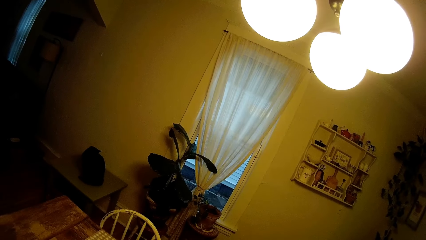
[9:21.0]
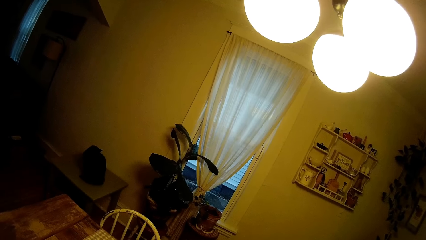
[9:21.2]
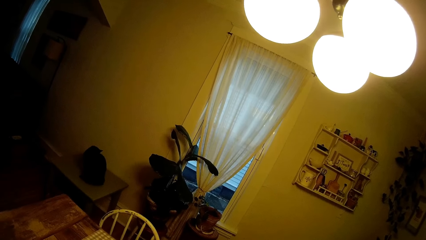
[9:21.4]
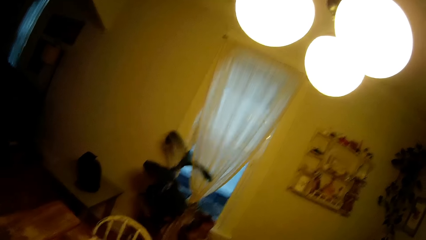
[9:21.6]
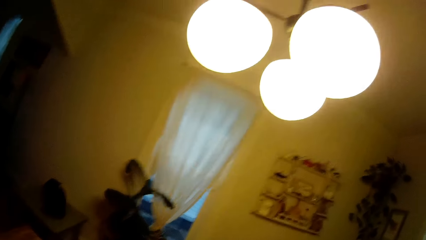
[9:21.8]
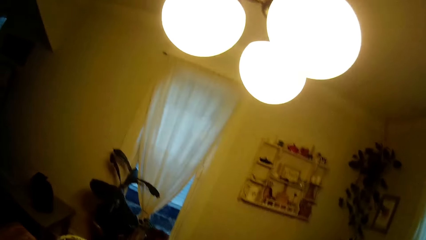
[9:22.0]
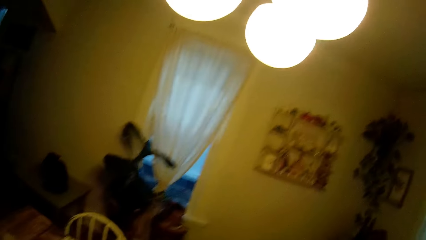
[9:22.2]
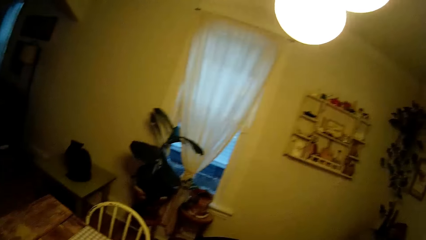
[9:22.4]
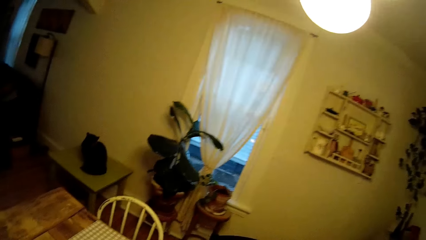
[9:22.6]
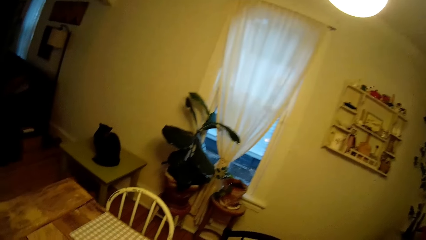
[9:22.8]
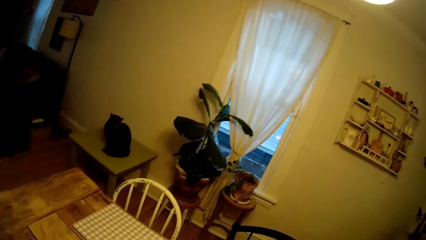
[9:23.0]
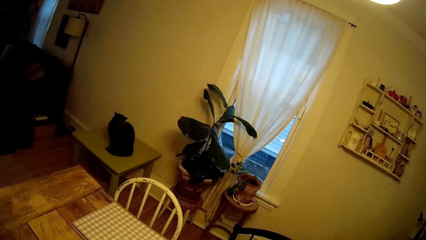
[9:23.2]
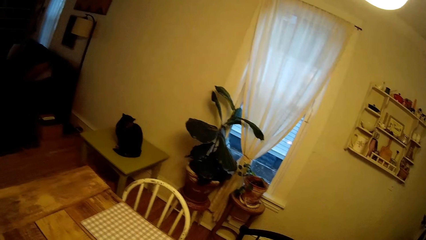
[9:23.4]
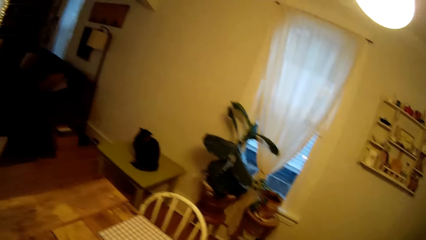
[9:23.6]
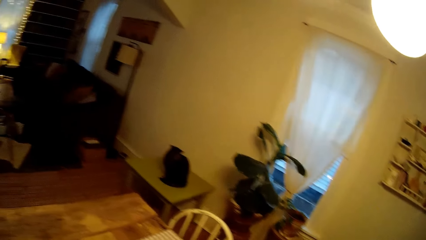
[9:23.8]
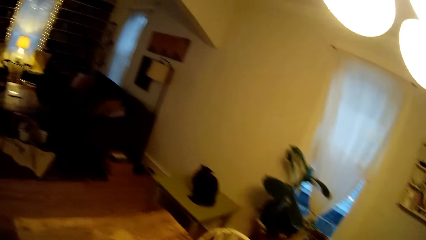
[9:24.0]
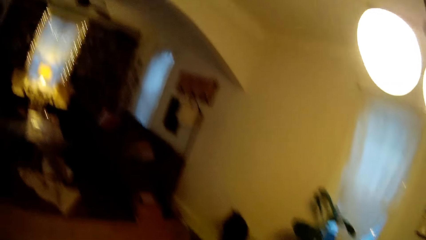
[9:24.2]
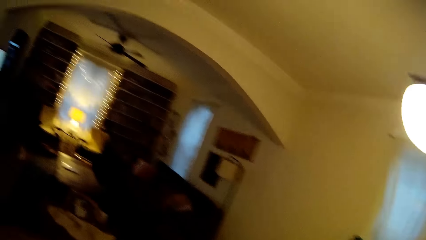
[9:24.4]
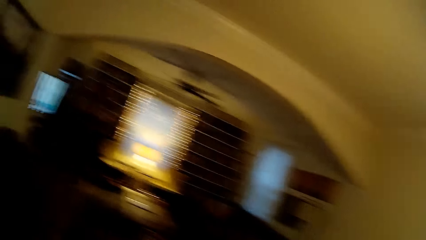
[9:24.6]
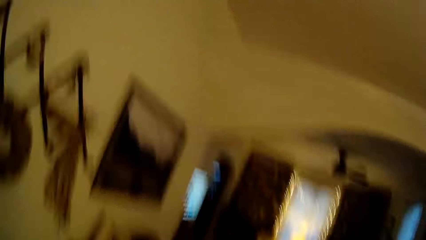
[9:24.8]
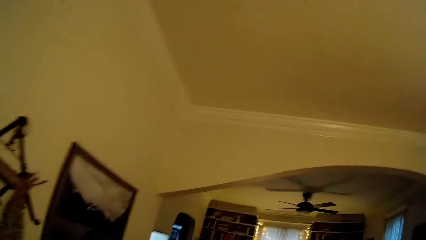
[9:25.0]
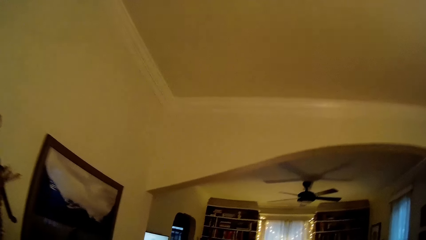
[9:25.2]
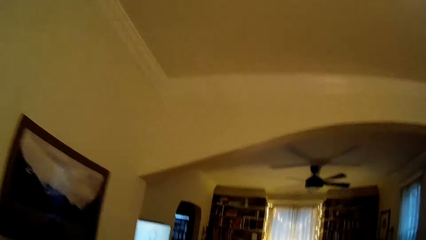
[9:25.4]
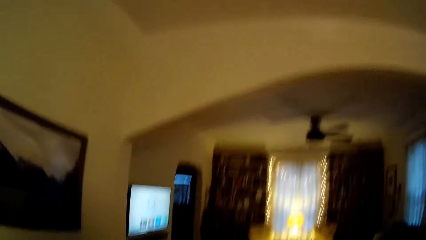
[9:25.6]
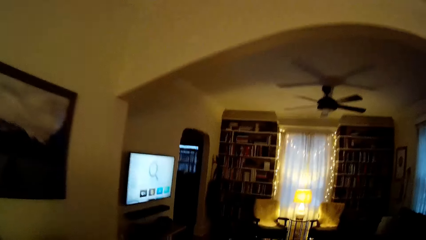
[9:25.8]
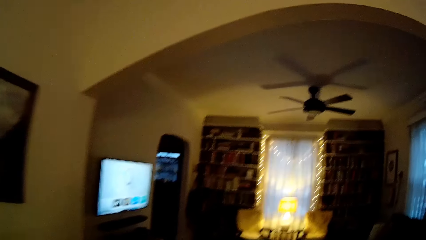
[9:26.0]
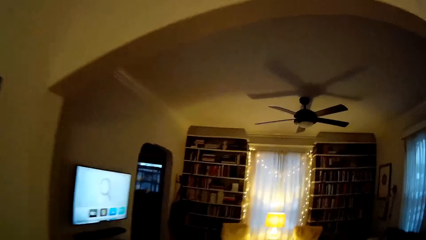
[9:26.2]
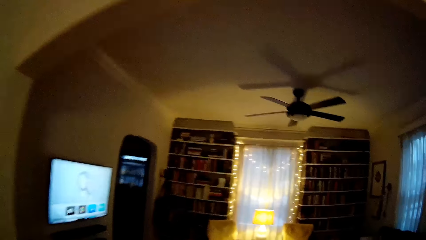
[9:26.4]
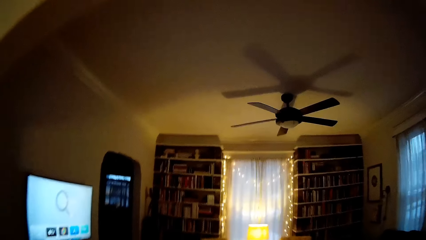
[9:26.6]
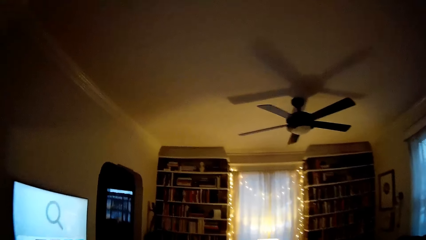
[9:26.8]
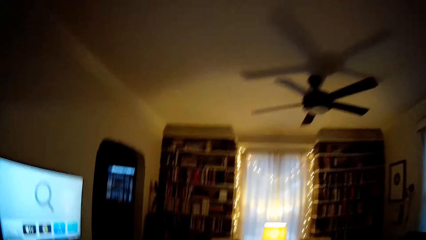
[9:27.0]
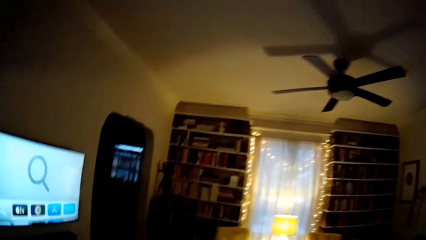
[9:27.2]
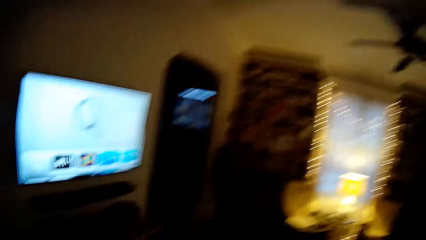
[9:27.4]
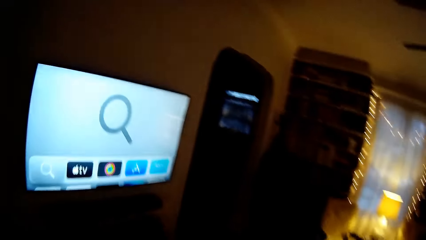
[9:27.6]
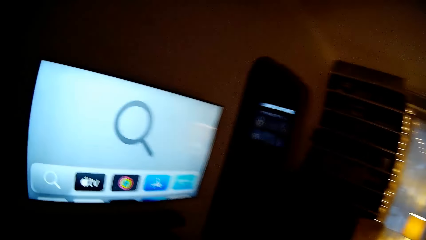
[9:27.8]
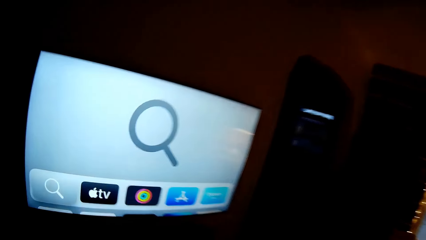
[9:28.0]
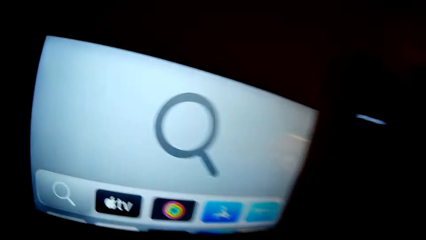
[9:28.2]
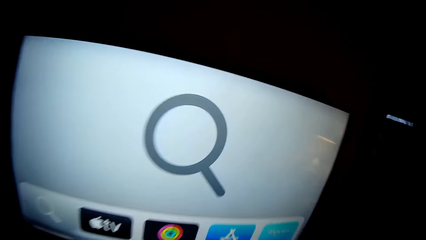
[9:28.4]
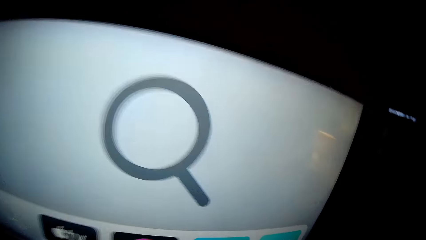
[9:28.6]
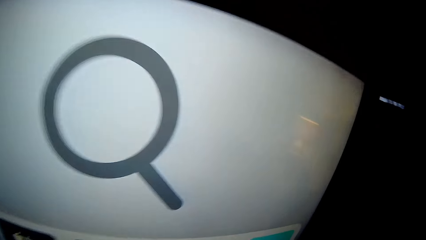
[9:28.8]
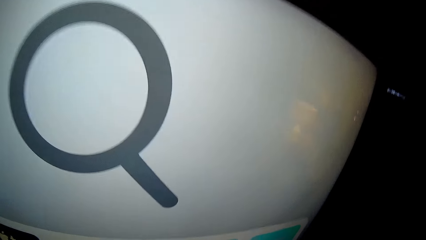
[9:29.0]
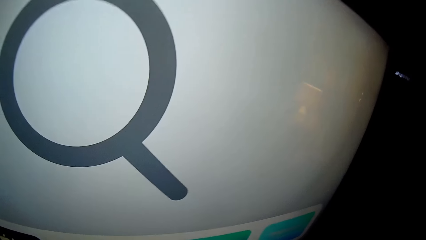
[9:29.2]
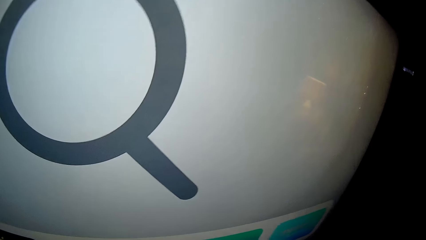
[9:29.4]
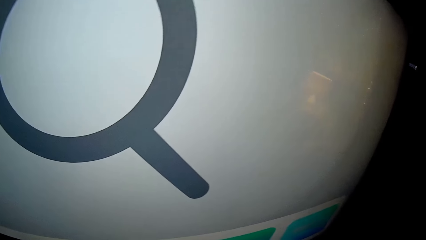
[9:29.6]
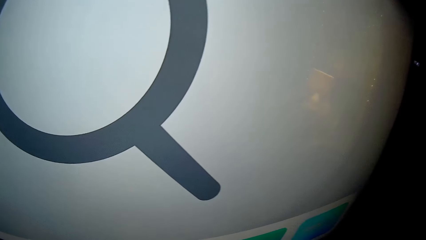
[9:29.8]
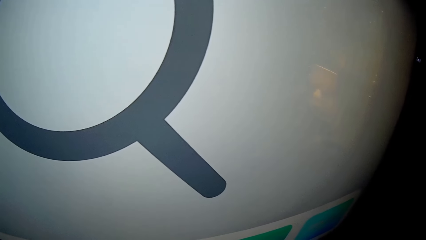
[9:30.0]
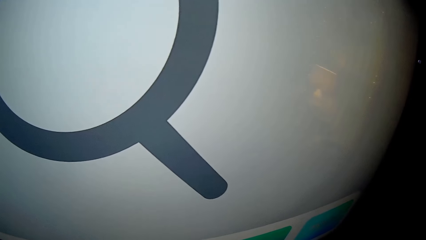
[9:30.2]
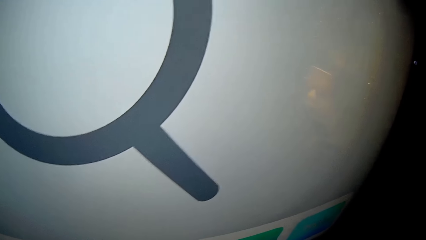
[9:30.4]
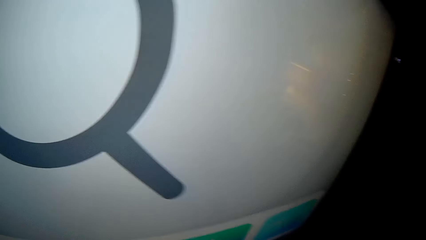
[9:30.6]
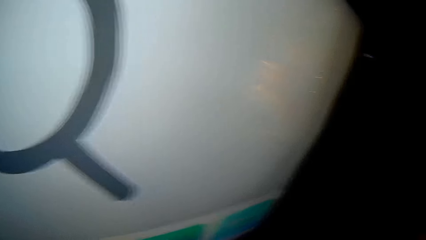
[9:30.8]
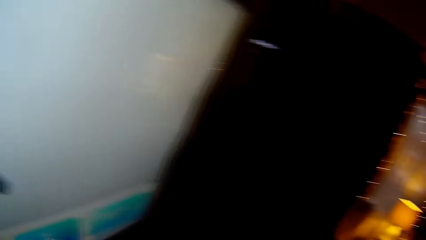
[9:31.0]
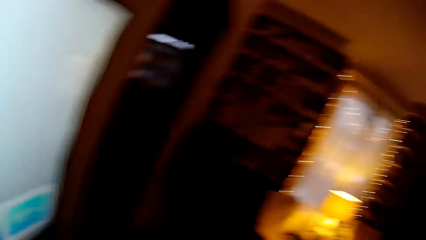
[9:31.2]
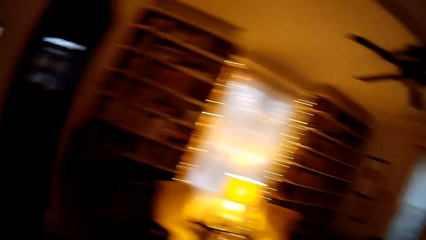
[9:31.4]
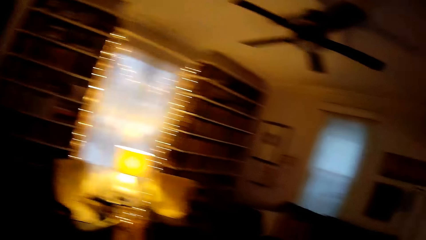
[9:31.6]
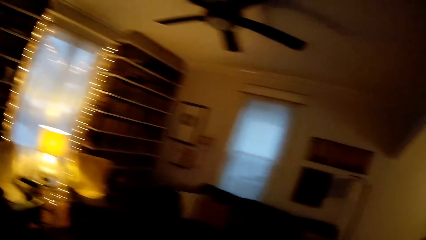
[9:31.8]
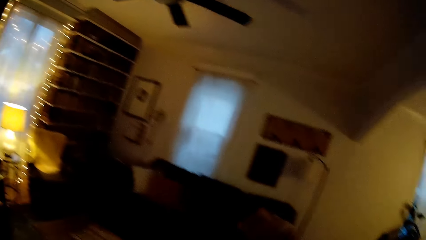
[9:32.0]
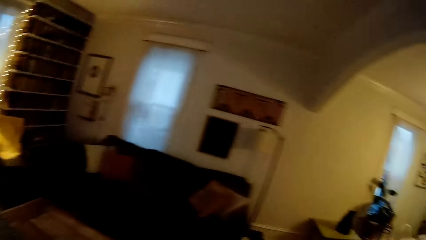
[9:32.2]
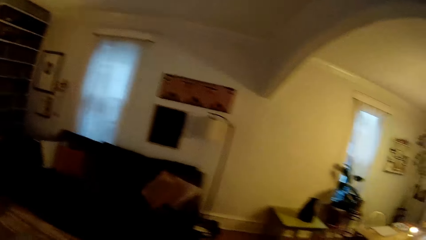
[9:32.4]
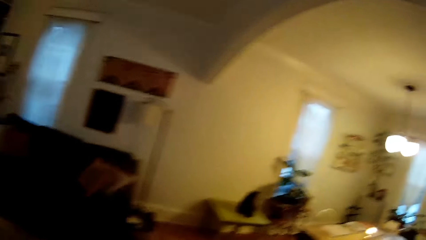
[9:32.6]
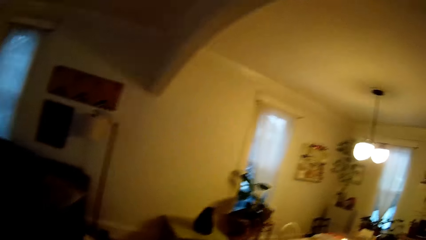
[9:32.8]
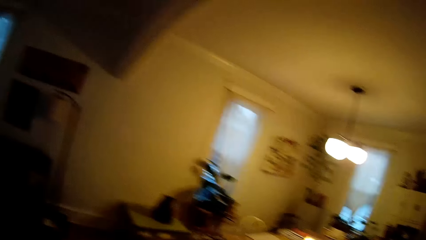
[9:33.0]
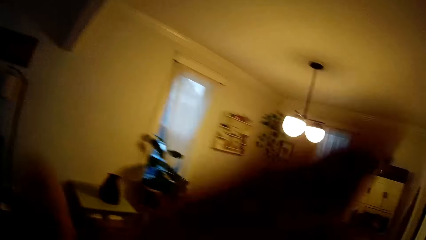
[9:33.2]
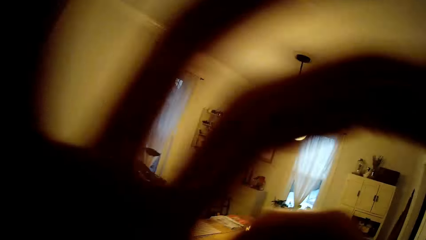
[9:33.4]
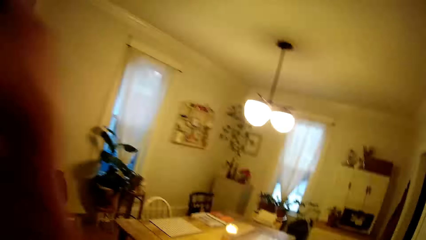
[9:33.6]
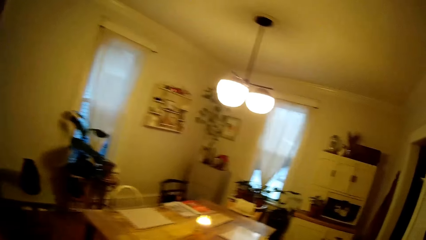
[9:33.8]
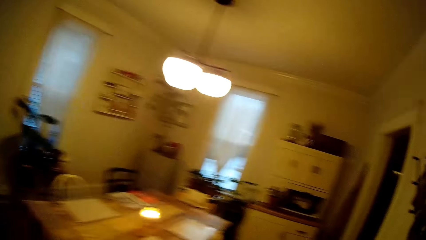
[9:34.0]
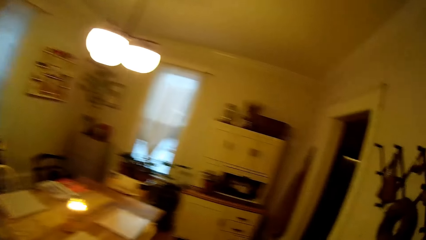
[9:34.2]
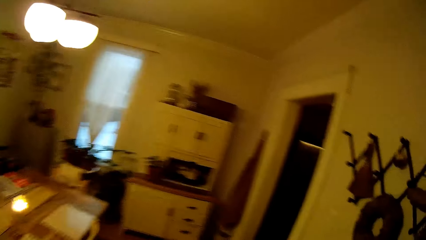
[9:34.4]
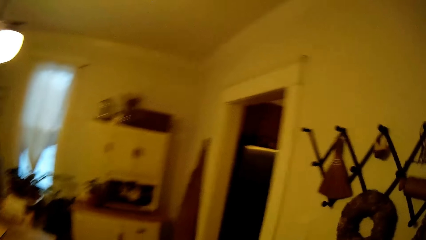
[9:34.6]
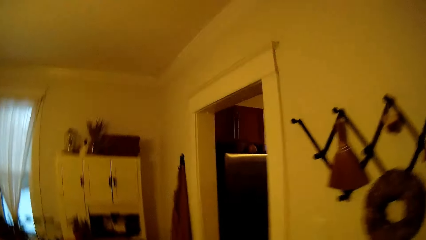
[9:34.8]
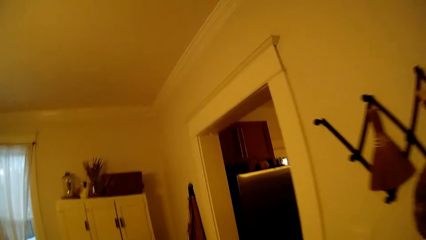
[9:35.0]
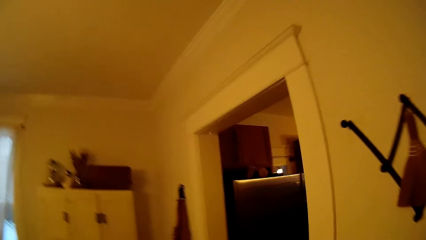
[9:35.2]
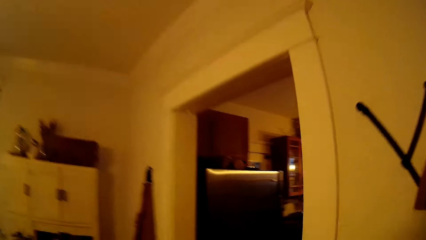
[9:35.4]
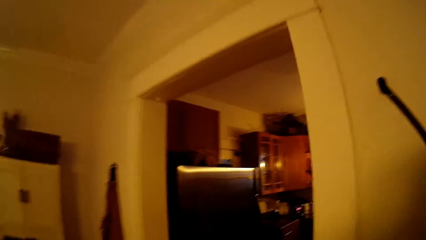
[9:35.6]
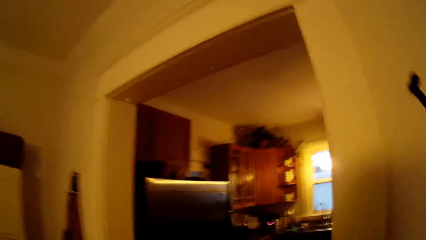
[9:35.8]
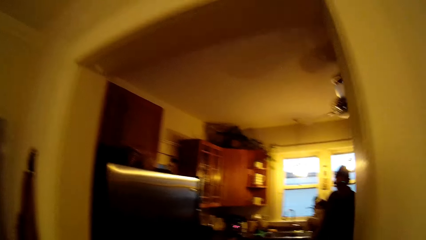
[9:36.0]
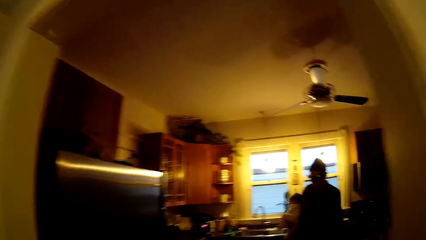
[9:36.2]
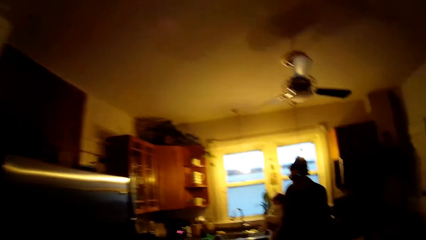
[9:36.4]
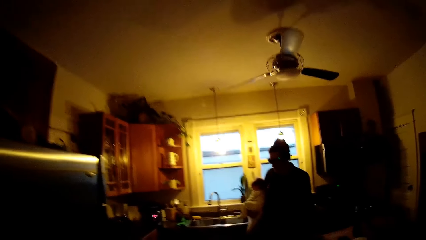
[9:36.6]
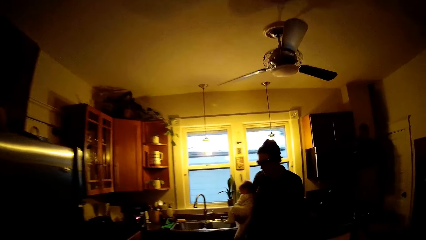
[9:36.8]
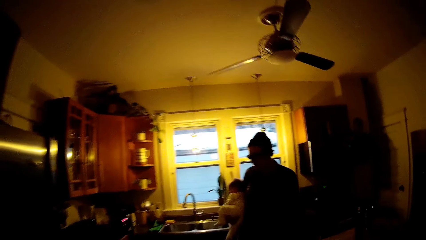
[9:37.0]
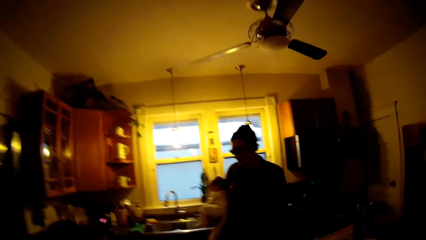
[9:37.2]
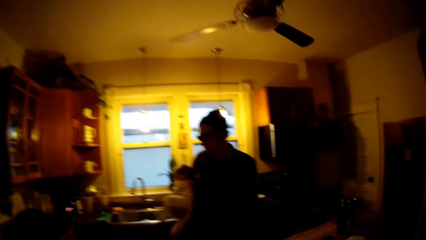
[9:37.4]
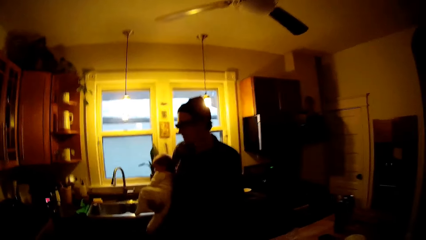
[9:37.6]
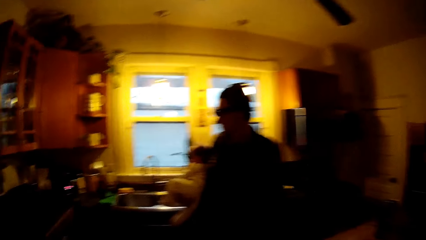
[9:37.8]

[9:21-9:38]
The camera wearer looks on the lights. She walks away from the dining area. She looks at the screen. She raises her left hand. She walks to a kitchen.
